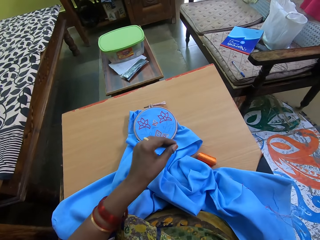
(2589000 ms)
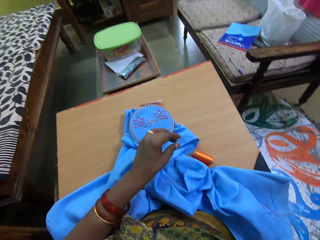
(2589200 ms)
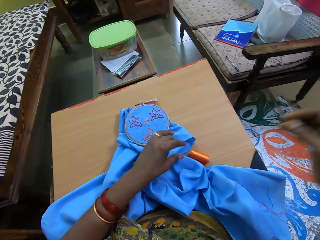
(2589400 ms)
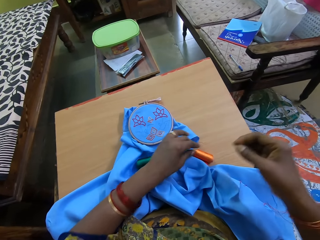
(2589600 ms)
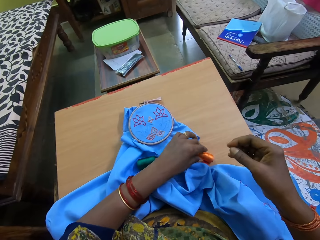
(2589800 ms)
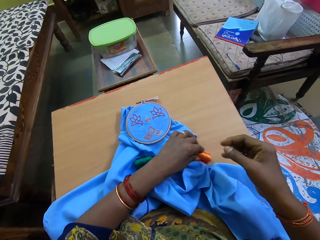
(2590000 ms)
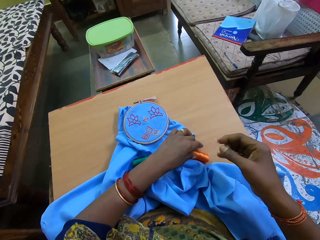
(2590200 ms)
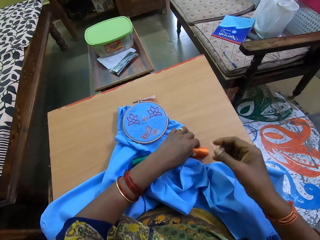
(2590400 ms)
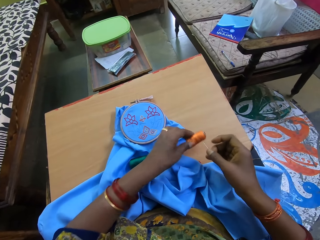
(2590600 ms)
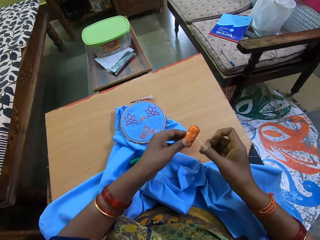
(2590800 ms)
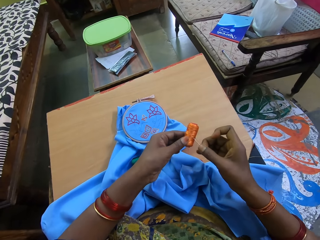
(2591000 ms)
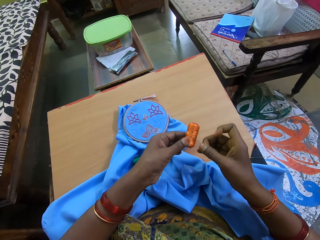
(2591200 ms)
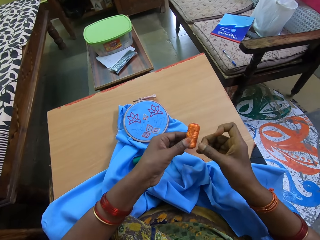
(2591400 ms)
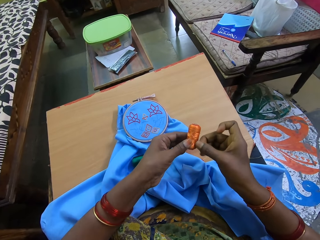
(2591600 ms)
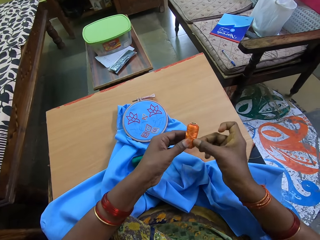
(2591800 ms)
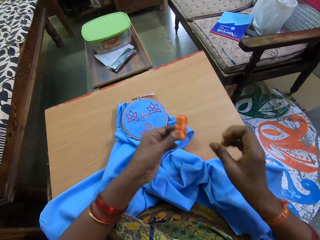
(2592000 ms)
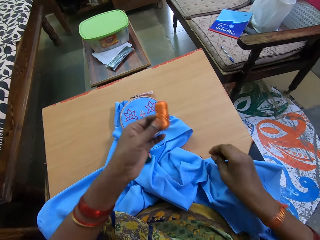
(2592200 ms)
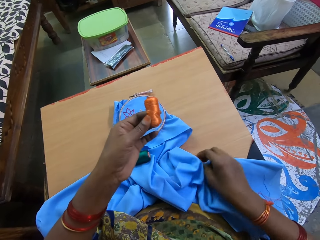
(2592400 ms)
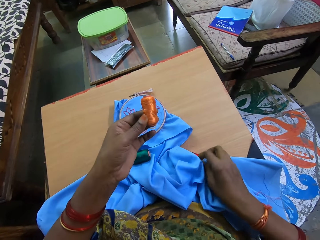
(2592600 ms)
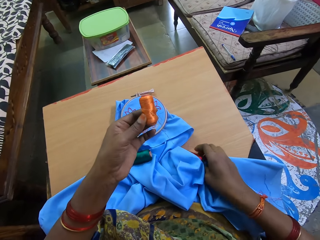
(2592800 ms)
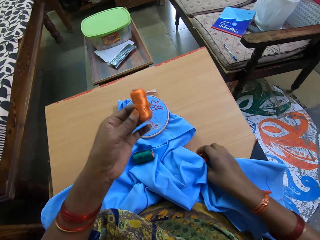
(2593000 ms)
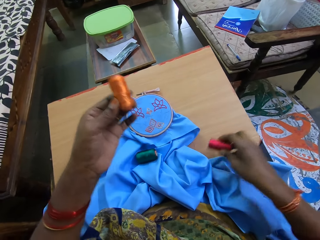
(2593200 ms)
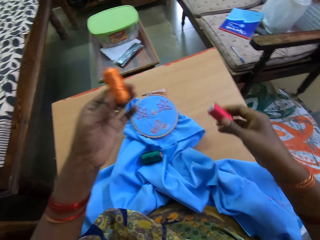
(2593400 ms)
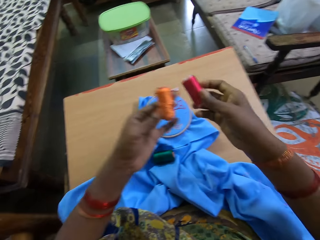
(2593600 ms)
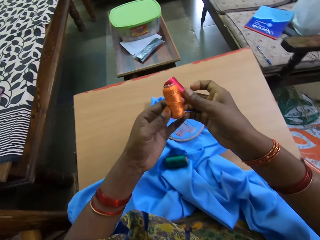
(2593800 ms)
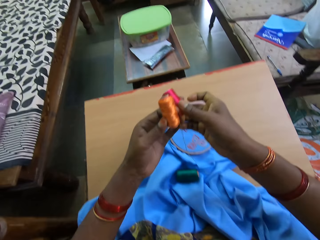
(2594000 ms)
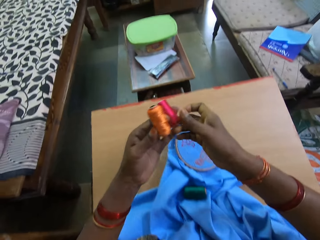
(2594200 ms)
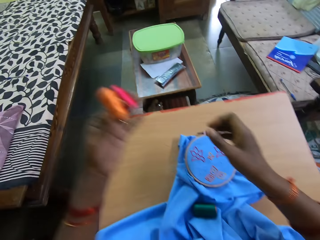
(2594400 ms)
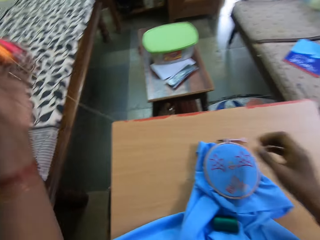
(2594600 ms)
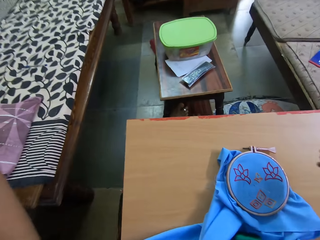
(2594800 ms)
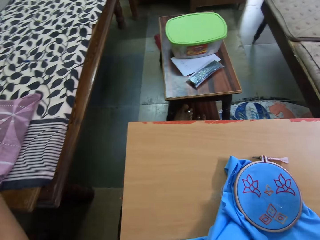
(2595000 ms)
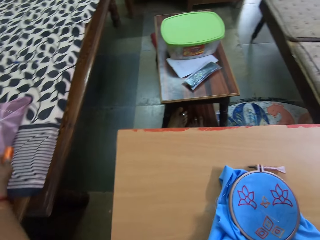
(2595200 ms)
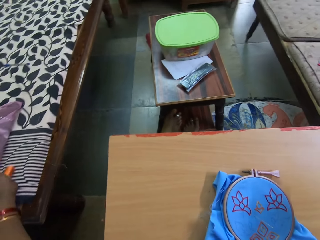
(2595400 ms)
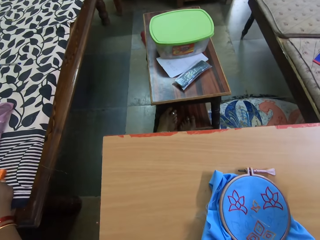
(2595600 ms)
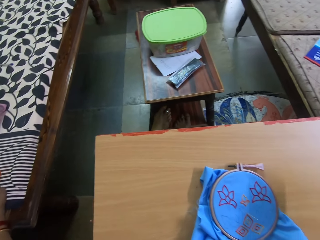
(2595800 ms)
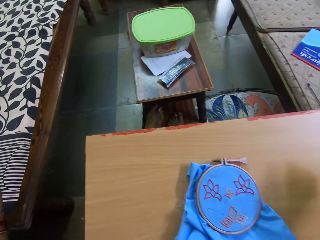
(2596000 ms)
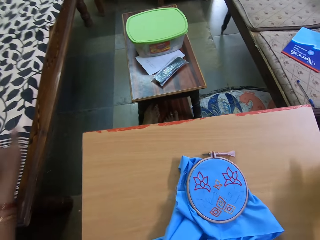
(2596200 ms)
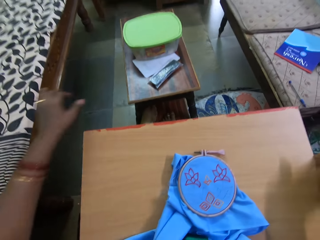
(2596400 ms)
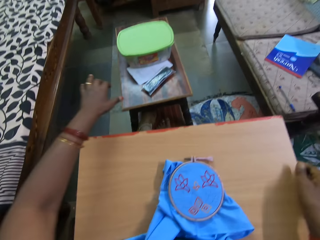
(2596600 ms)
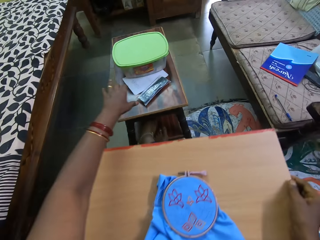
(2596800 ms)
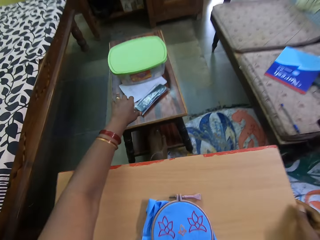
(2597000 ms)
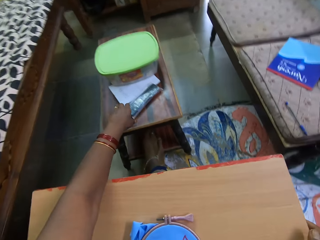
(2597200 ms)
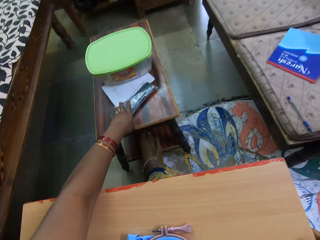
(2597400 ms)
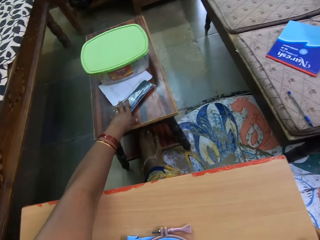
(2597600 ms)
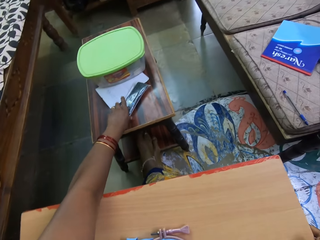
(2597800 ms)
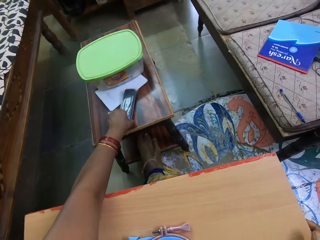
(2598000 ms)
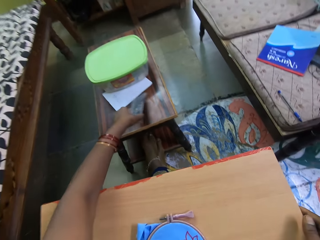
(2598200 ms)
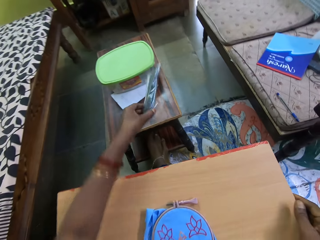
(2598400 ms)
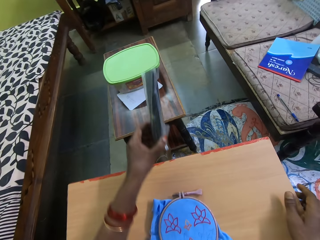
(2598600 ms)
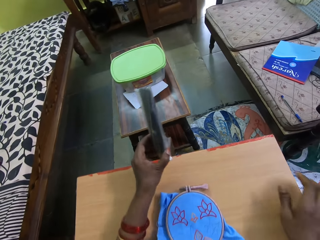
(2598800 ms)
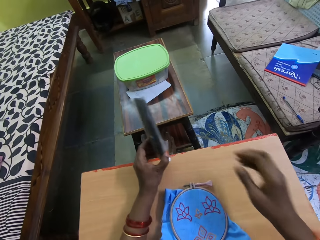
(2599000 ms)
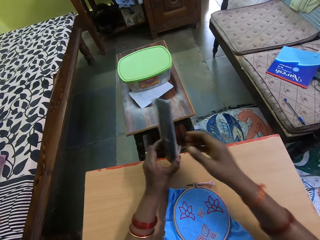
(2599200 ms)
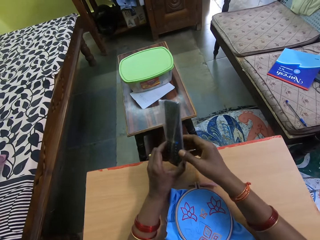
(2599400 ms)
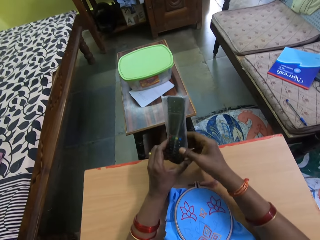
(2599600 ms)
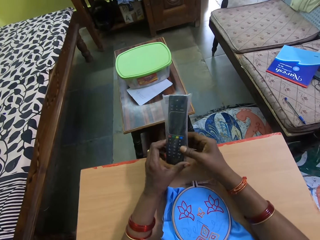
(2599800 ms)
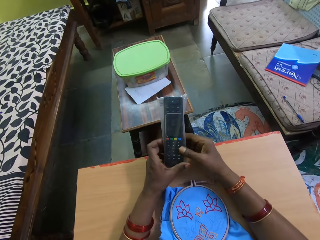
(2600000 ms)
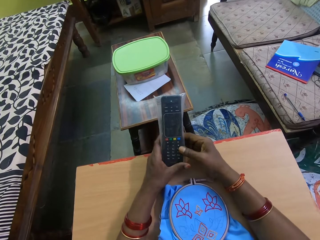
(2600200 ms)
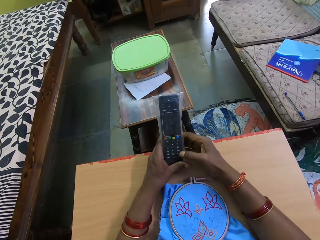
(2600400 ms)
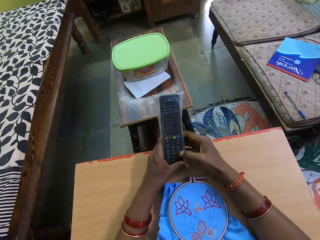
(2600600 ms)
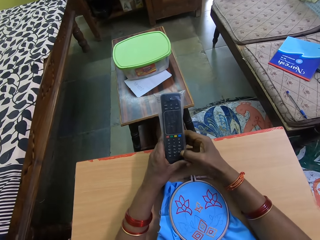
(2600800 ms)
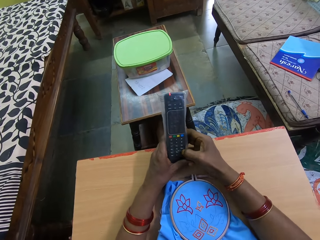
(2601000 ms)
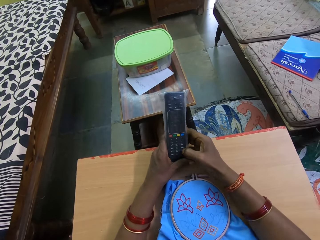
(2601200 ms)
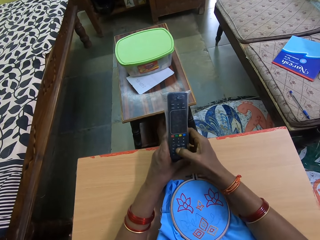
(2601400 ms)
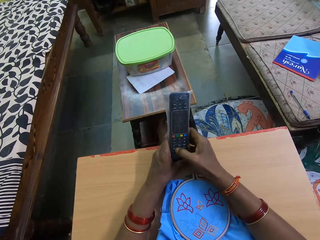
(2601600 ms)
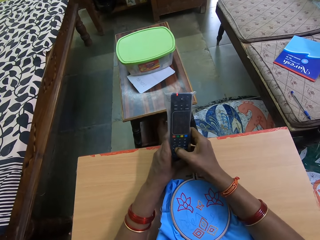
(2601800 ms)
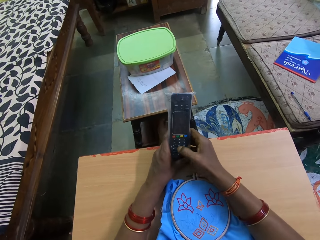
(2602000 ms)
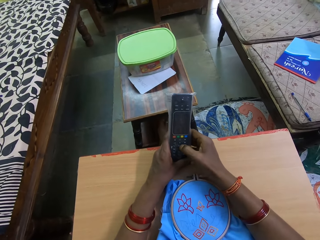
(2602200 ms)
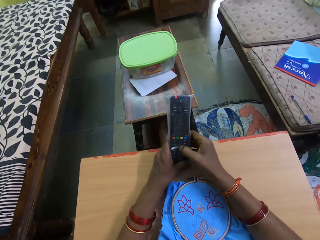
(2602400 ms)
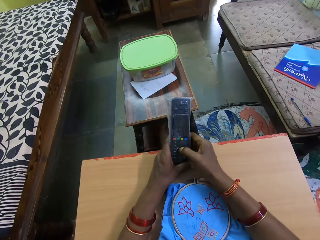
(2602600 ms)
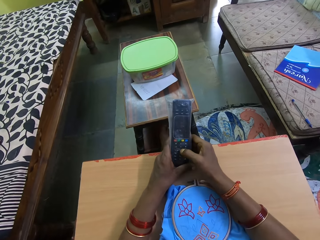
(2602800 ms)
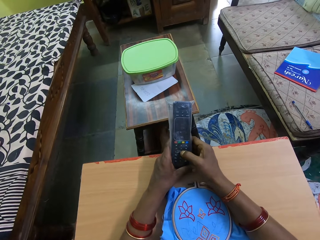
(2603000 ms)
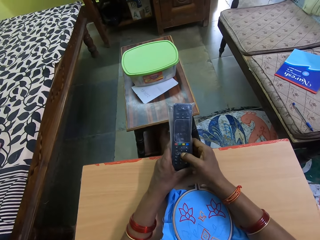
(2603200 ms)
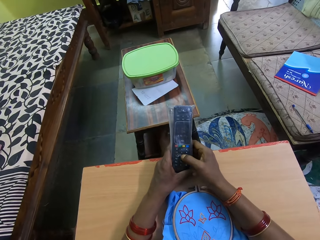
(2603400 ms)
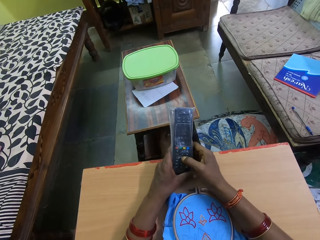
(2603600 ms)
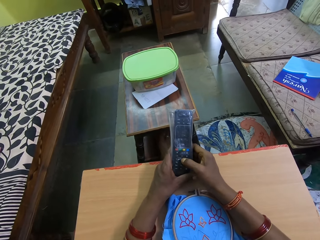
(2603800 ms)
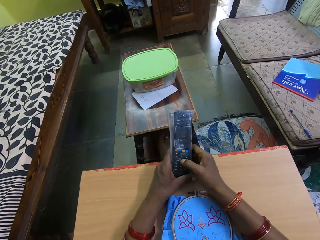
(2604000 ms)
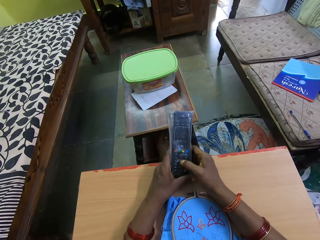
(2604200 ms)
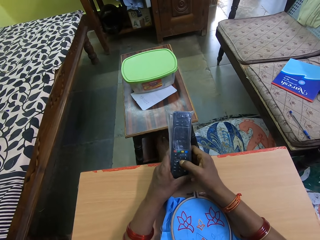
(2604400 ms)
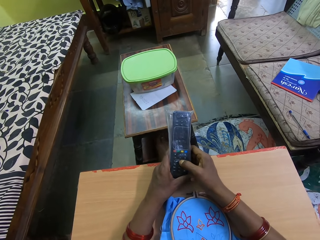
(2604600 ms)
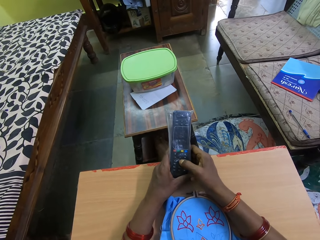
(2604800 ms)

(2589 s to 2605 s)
The camera wearer picks up a sewing thread from the table with her left hand. She inserts the needle in the sewing thread or orange roll with her right hand. She picks up the sewing thread from the table with her right hand. She passes the sewing thread from her right hand to her left hand. She places the sewing threads on the bed with her left hand. She picks up a remote control from a table with her left hand. She operates the remote control with both hands.

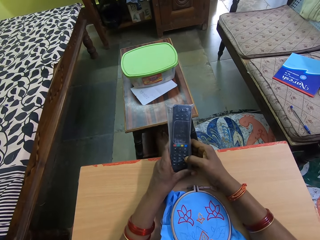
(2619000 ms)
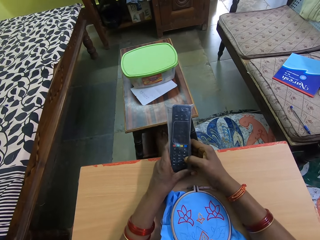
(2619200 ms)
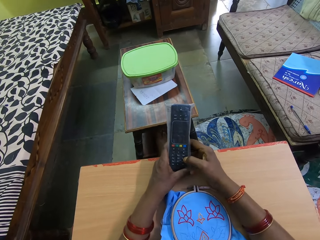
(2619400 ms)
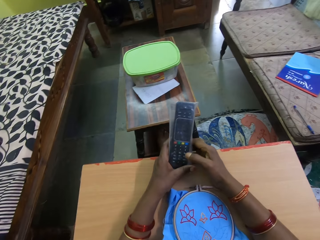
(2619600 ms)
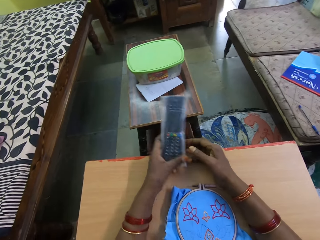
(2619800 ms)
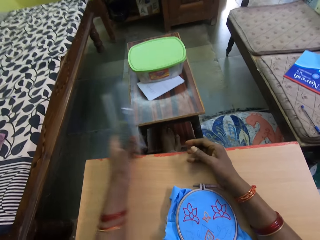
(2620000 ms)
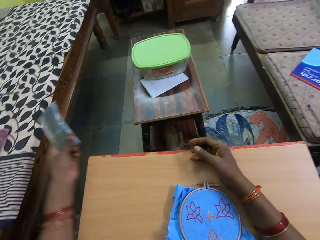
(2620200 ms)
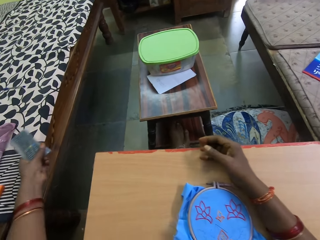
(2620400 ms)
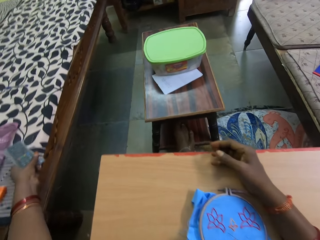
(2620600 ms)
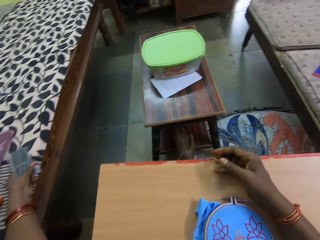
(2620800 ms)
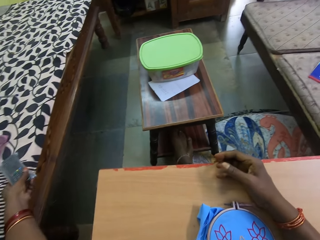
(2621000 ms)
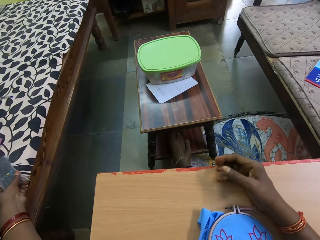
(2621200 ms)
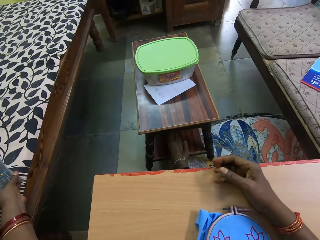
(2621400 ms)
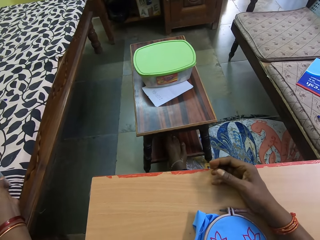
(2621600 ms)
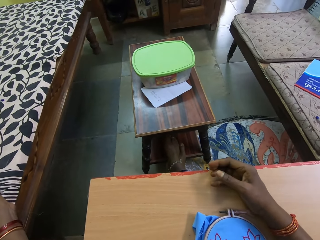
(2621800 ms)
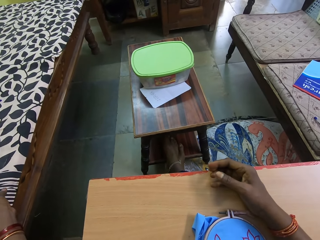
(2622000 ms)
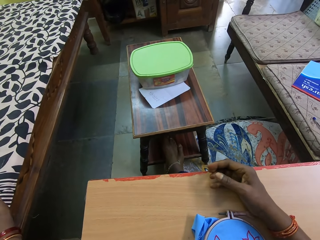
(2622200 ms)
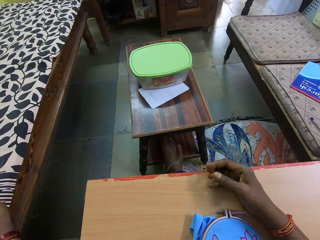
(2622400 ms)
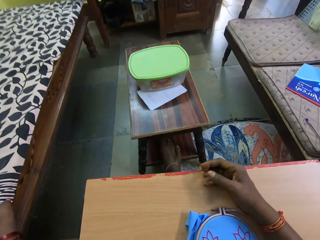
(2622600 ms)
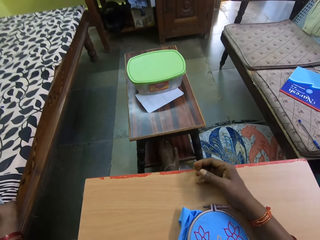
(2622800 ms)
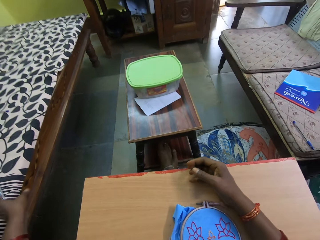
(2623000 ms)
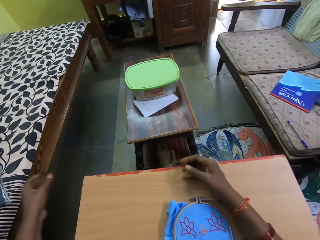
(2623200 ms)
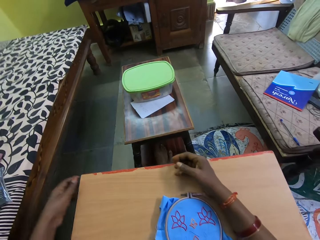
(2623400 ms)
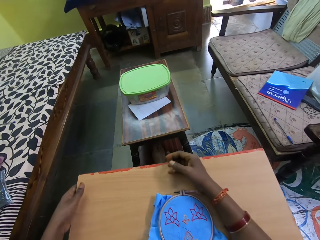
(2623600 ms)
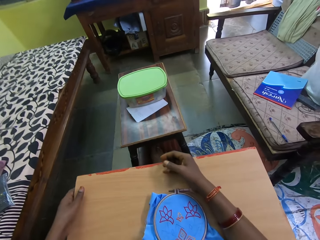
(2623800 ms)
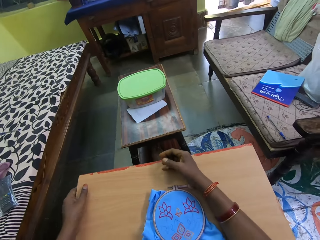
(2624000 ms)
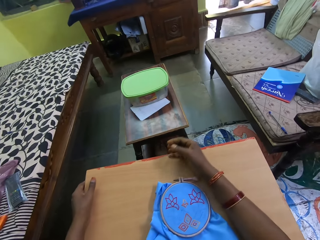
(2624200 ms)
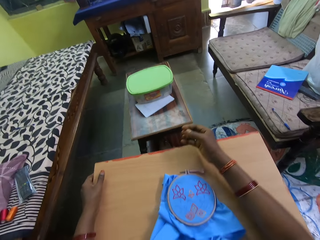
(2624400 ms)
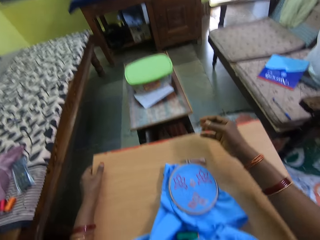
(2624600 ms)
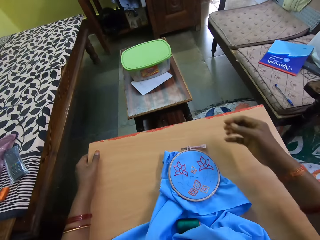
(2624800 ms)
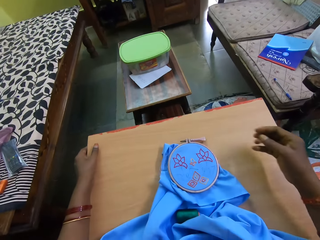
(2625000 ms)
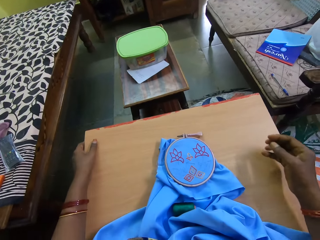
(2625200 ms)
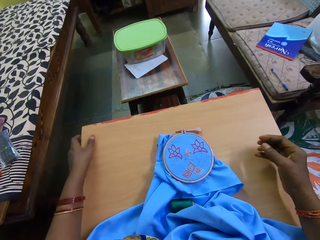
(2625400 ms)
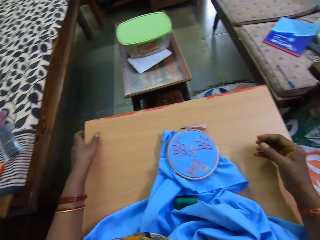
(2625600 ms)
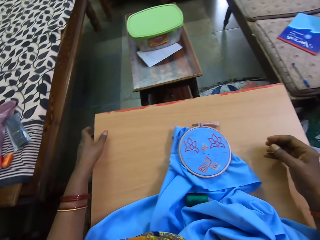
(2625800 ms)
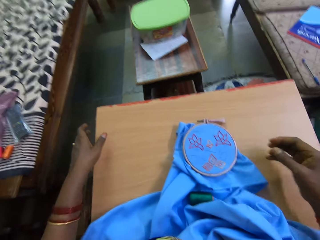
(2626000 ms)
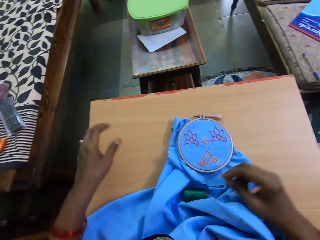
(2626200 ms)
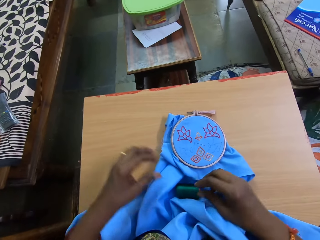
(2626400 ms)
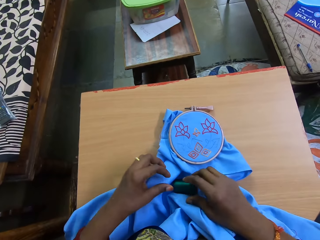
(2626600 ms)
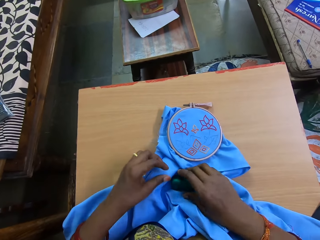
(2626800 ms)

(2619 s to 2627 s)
The camera wearer drops the remote control on the bed with her left hand. She picks up the sewing thread from the embroidery with her right hand.
